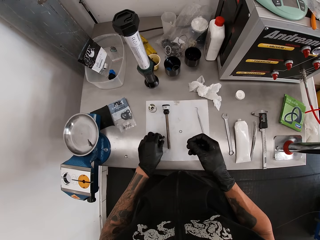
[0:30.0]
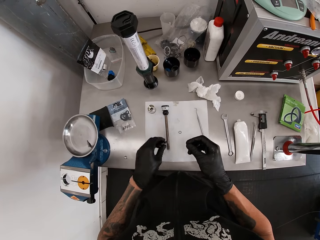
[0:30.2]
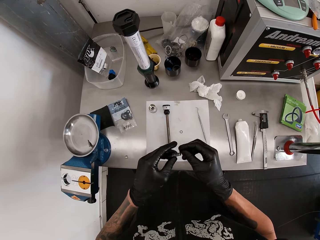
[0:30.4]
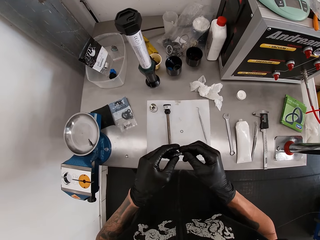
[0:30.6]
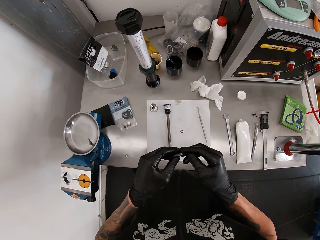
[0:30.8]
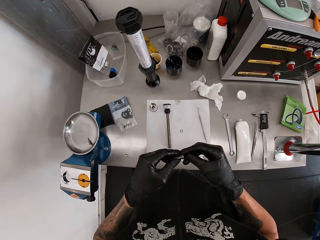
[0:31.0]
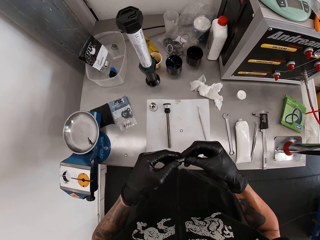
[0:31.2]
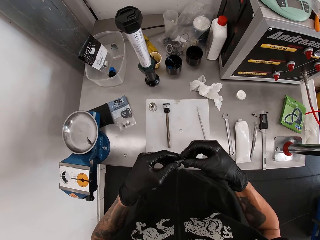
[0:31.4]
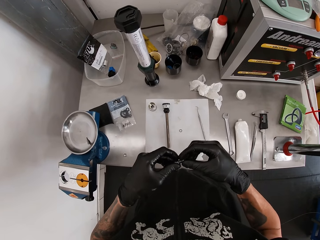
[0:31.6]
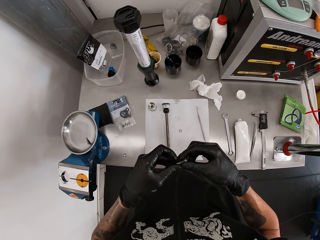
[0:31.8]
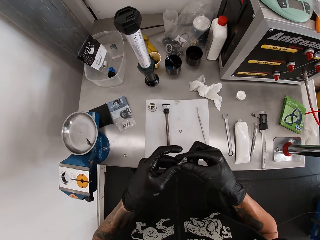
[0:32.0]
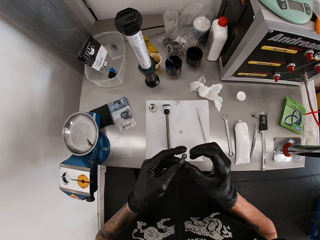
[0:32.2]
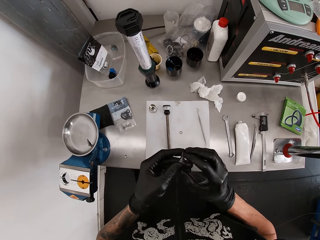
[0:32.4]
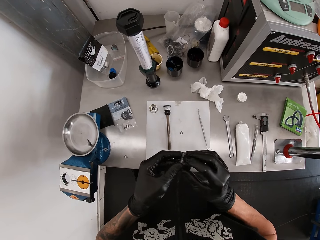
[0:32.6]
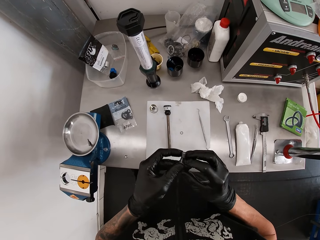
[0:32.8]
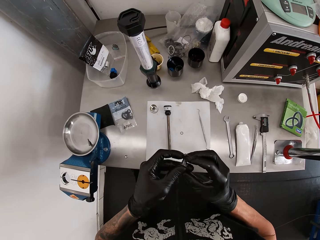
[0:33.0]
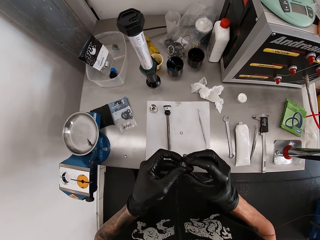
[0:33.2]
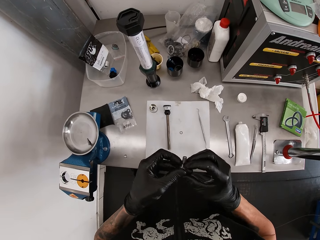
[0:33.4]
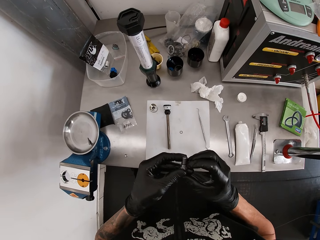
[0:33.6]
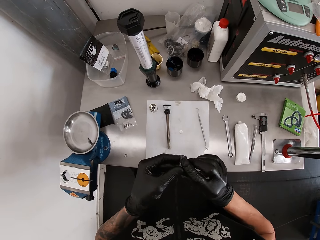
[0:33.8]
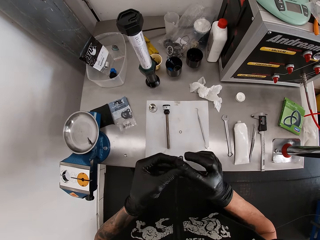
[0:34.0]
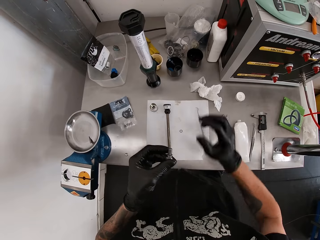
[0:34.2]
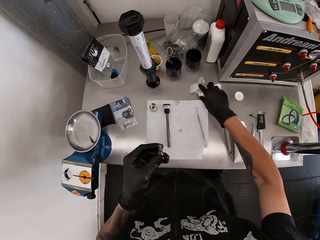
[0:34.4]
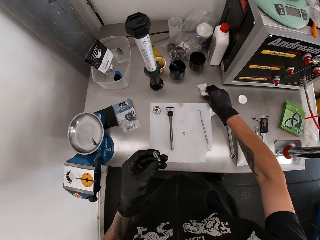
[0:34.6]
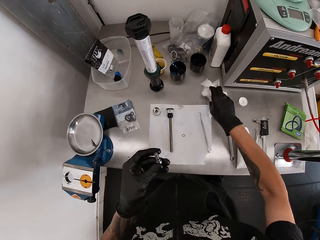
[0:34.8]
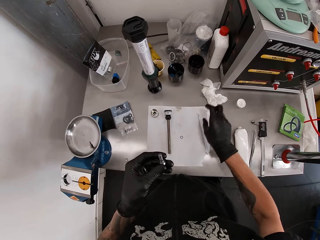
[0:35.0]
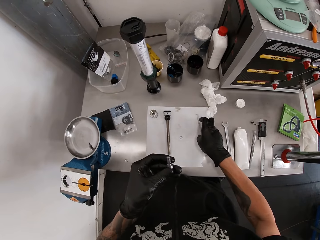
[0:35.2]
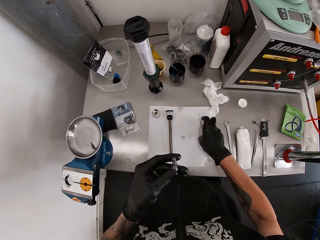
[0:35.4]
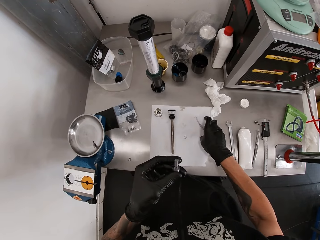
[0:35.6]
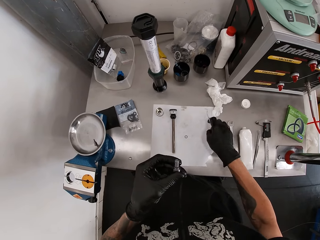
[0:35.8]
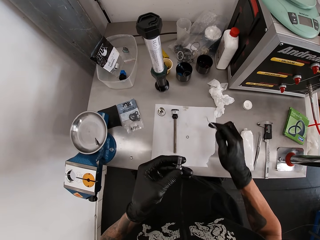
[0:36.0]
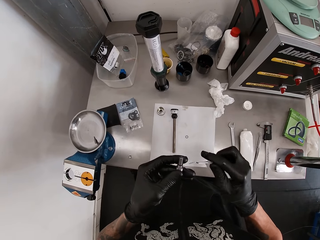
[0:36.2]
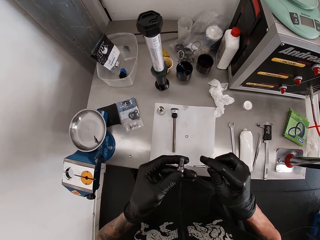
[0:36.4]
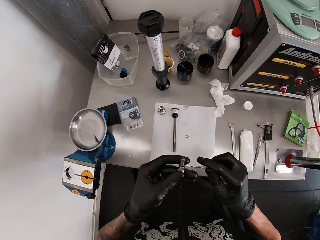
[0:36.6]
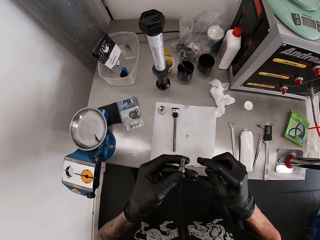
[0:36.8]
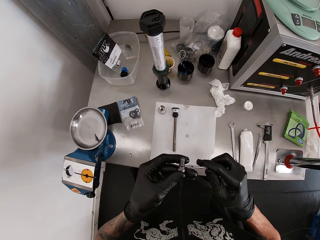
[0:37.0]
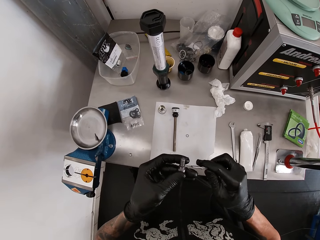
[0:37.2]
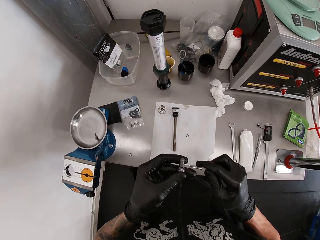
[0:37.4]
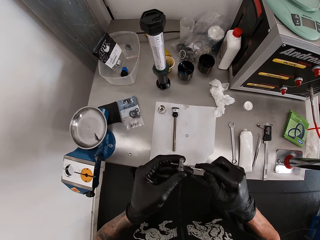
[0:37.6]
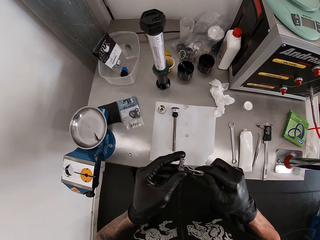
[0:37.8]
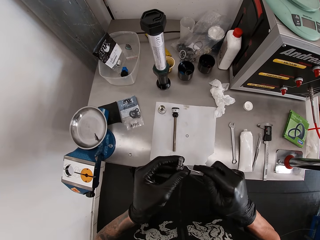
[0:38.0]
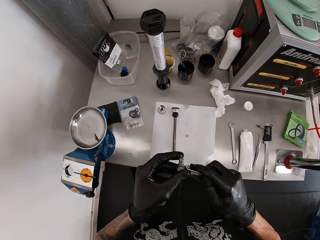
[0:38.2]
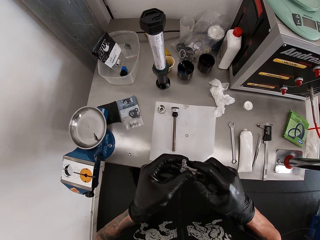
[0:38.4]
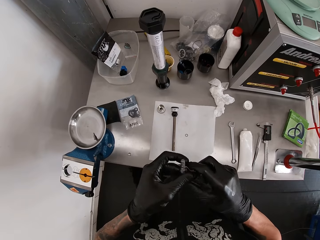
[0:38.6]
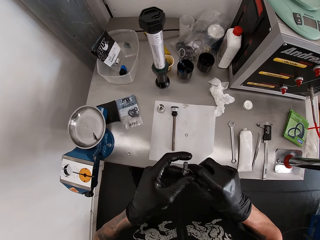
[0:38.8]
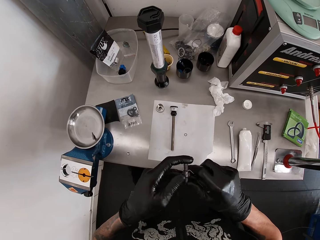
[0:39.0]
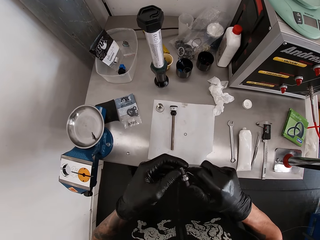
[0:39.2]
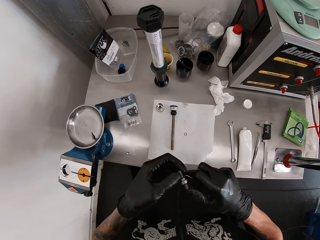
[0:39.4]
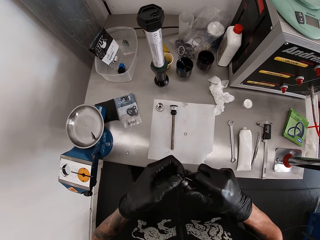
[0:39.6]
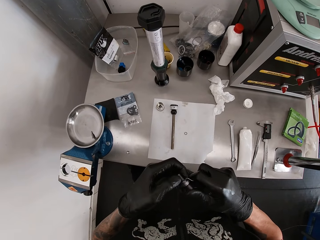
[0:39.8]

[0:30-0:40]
The camera wearer picks up the bolt from the work table with his left hand. He places the O-ring on the bolt with both hands. He cleans his right hand on the tissue paper on the table. He picks up the scriber from the work table with his right hand. He adjusts the rubber ring on the bolt with his right hand.

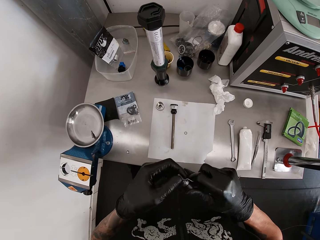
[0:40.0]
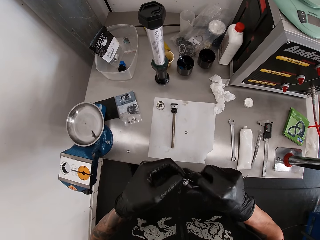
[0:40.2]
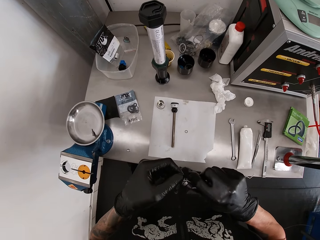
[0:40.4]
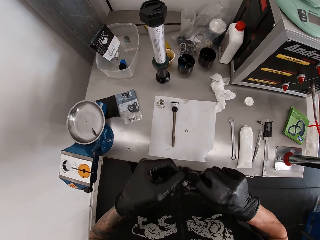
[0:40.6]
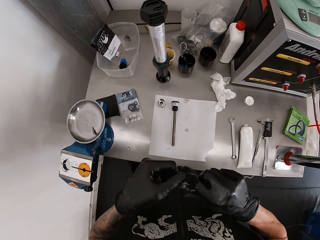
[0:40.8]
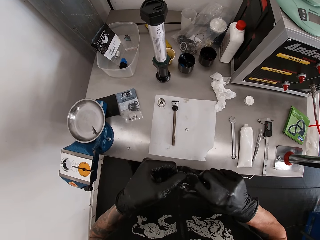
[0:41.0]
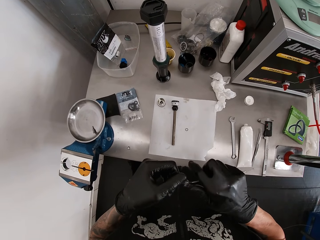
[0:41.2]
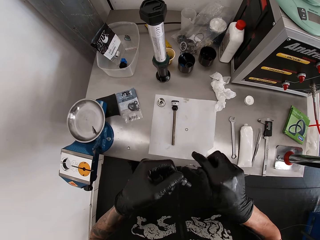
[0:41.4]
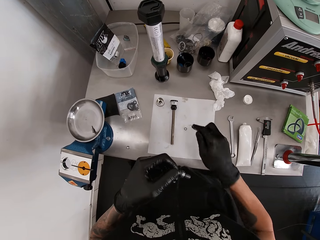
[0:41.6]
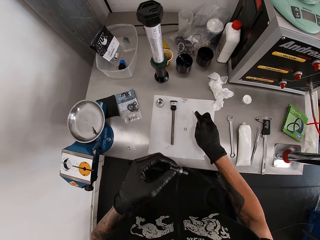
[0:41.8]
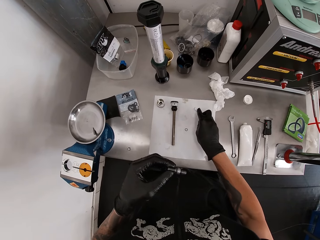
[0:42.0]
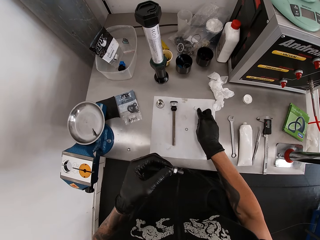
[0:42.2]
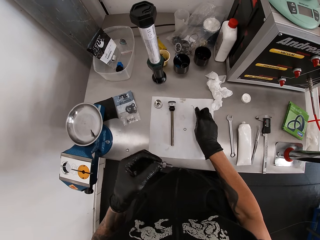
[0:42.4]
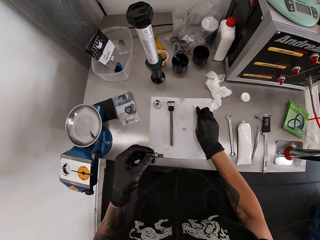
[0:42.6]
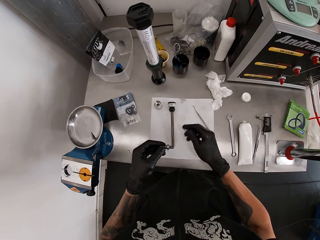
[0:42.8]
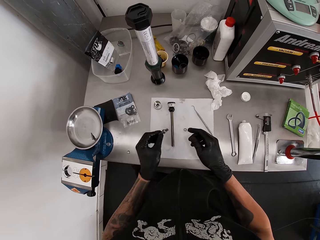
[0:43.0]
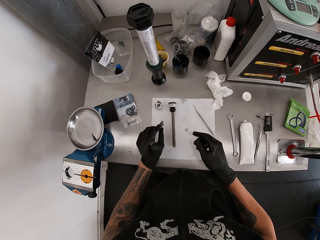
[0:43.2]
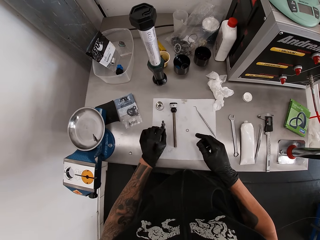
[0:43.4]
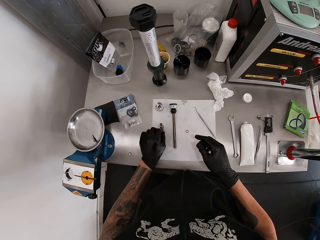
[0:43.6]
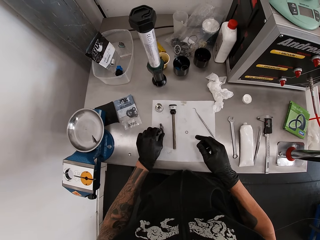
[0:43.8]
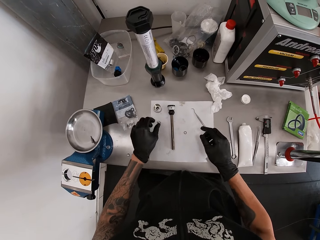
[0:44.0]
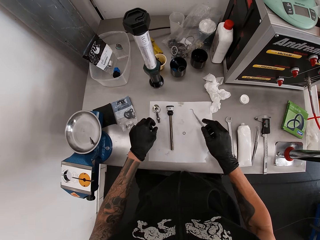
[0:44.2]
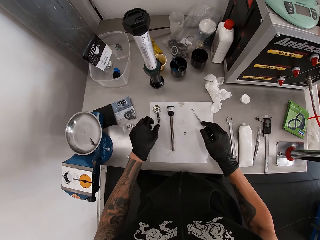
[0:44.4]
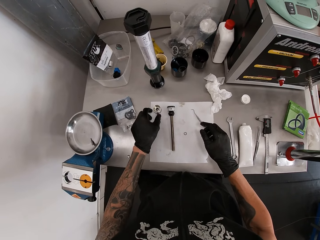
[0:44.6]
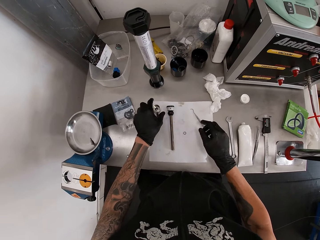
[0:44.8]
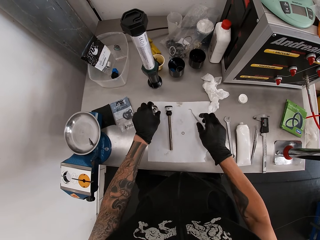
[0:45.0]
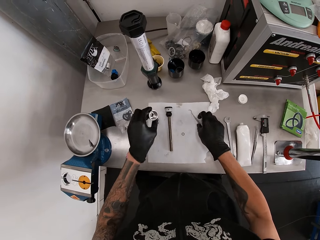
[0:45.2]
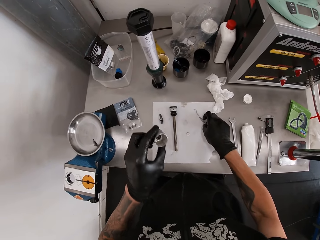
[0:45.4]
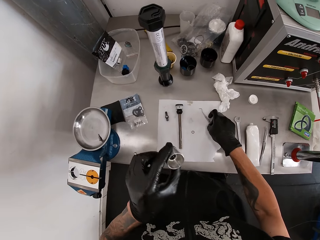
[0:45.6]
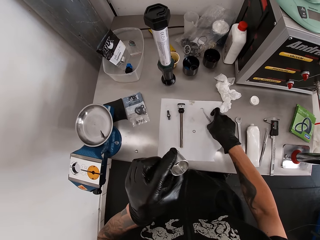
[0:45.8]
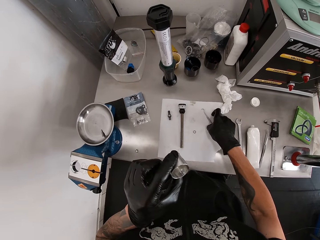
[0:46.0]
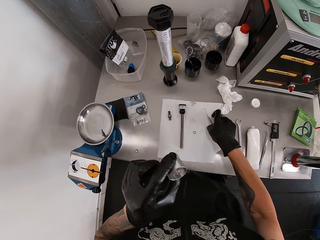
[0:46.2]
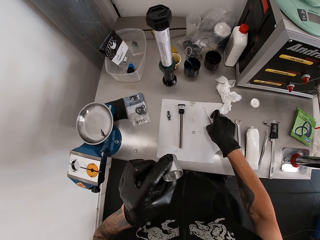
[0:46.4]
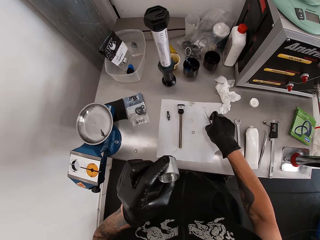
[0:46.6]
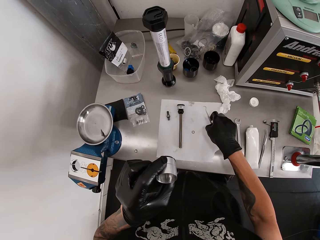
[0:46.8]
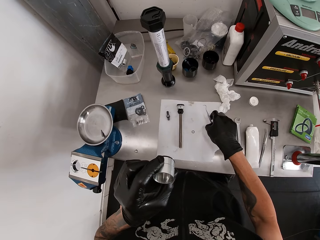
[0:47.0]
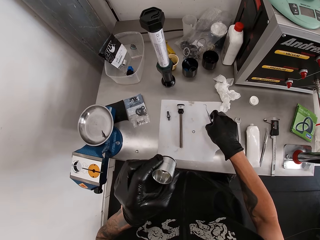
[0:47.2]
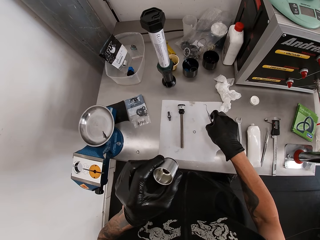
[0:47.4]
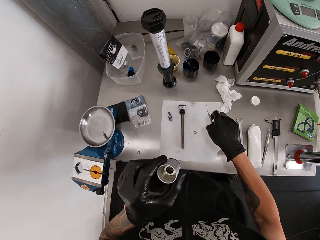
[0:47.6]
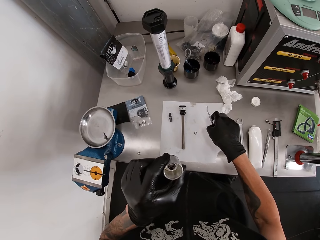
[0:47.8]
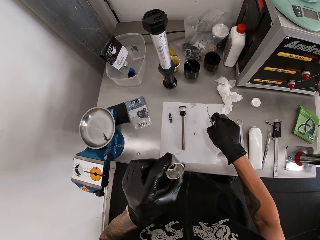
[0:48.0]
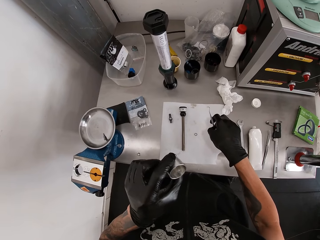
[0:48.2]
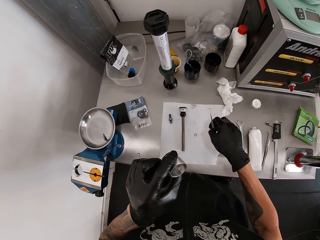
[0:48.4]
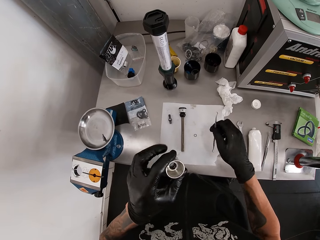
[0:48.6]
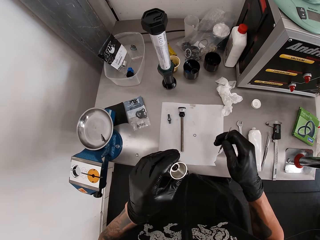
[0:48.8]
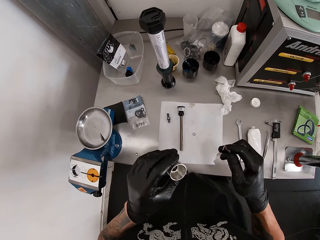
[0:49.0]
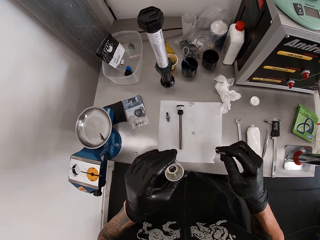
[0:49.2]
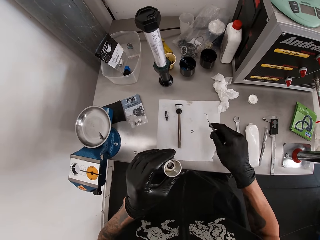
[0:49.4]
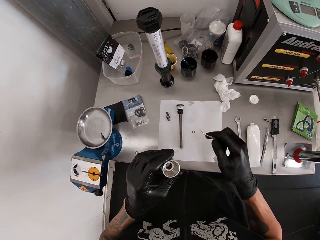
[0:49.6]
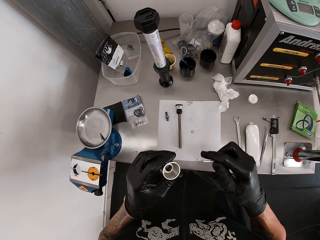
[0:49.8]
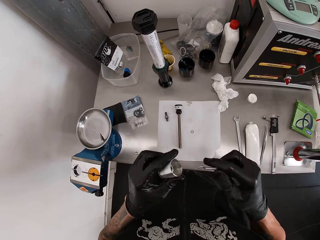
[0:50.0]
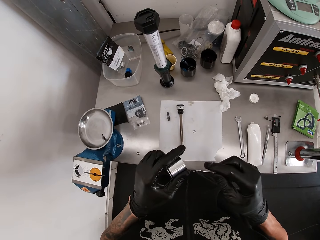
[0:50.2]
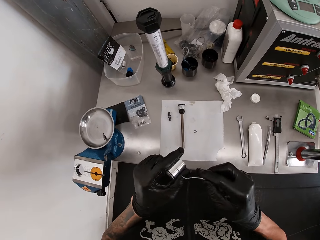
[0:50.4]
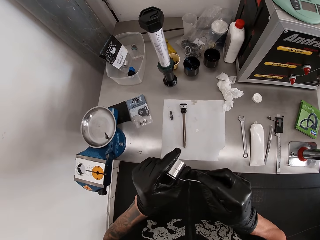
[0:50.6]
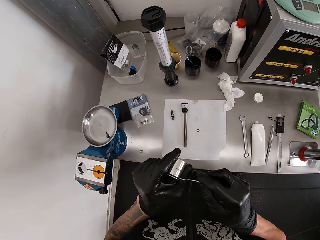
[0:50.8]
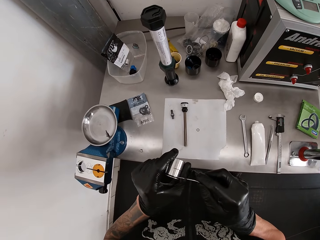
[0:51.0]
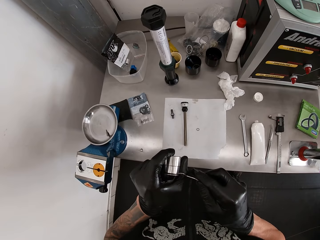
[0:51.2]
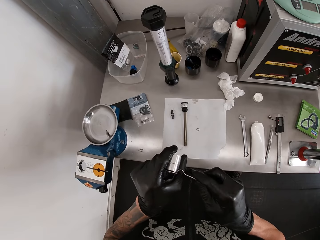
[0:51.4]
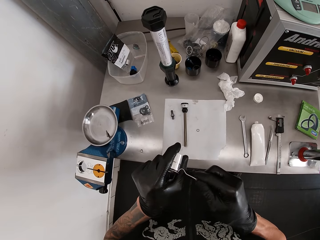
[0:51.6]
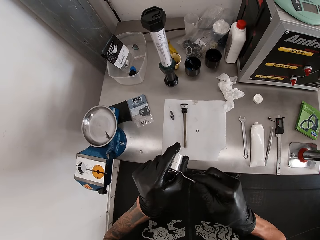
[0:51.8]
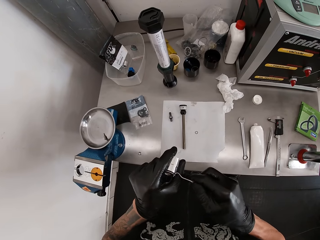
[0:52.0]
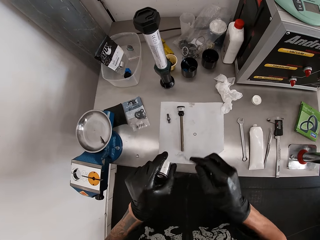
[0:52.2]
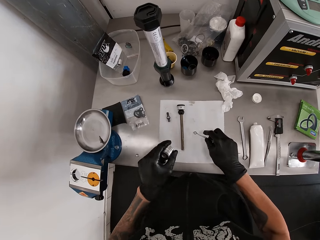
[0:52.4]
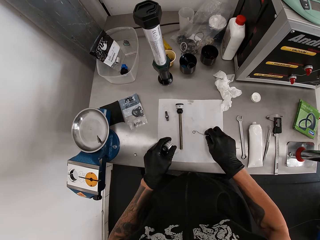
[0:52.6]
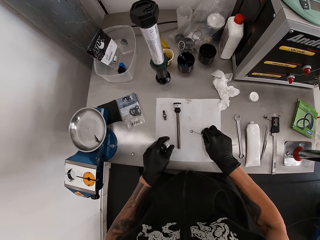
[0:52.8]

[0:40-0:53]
The camera wearer drops the scriber on the work table with his right hand. He drops the bolt on the work table with his left hand. He picks up a small cylinder from the work table with his left hand. He picks up the scriber from the work table with his right hand. He touches something. He marks the small cylinder with the scriber in his right hand.
